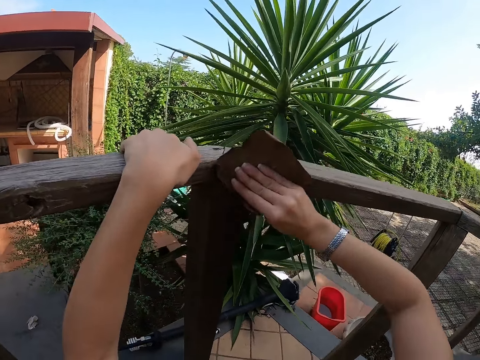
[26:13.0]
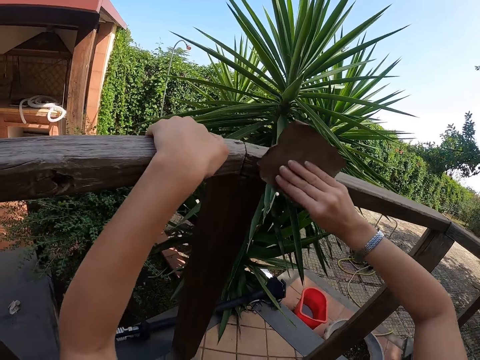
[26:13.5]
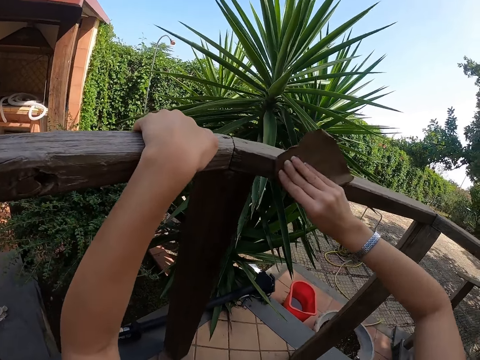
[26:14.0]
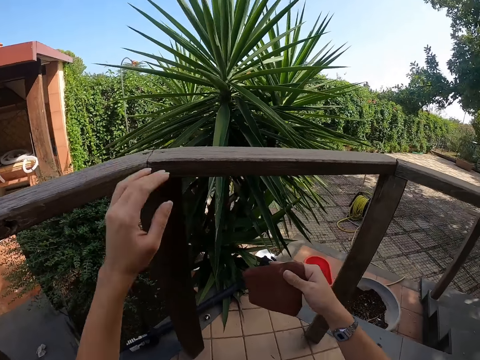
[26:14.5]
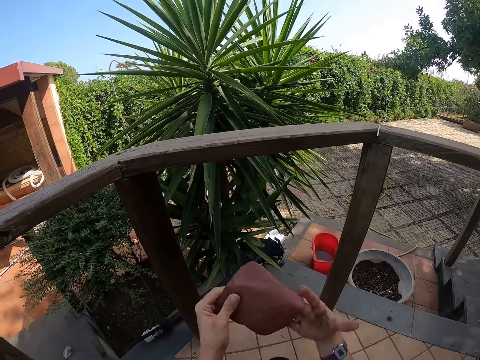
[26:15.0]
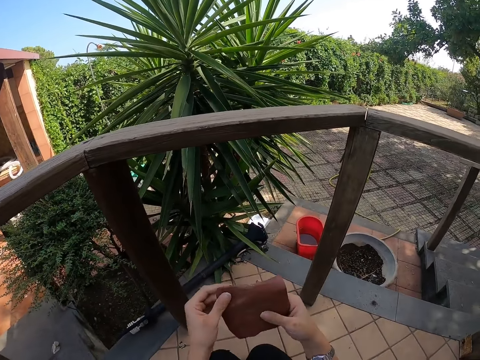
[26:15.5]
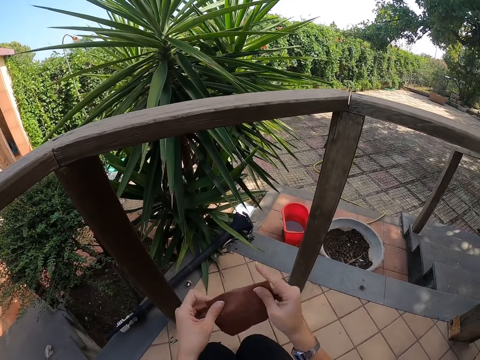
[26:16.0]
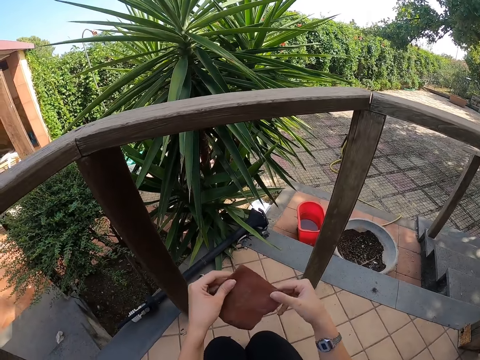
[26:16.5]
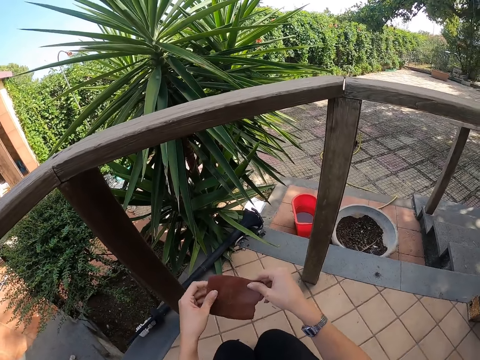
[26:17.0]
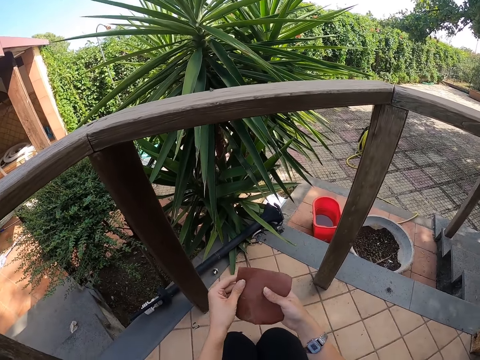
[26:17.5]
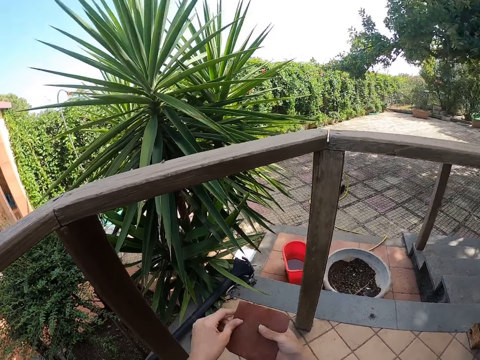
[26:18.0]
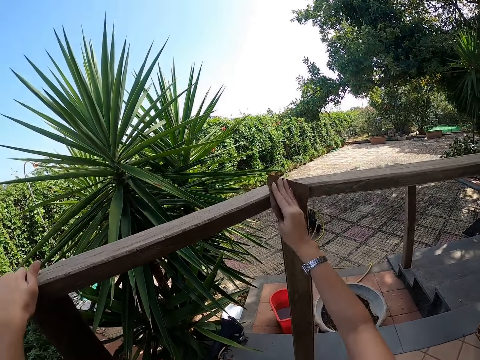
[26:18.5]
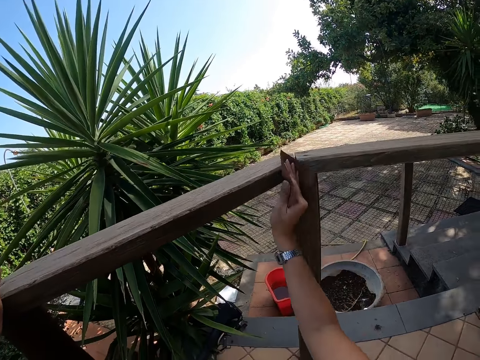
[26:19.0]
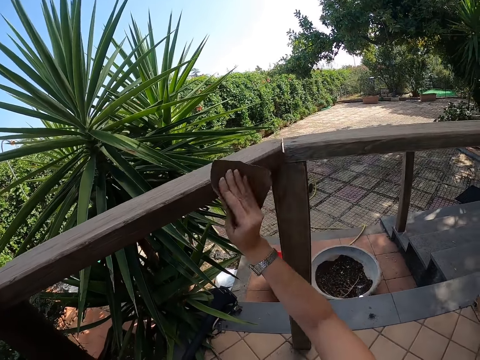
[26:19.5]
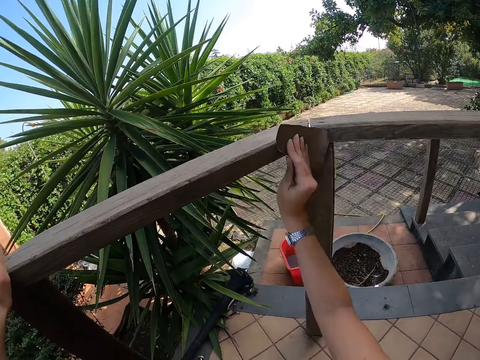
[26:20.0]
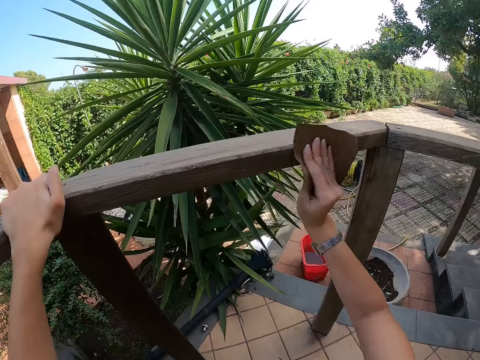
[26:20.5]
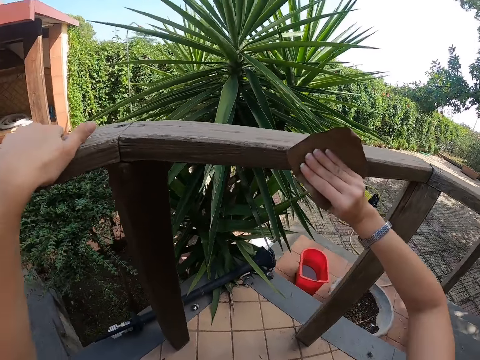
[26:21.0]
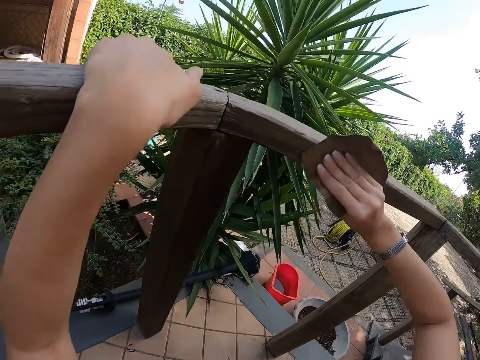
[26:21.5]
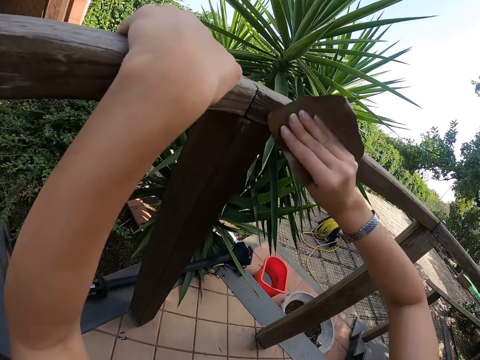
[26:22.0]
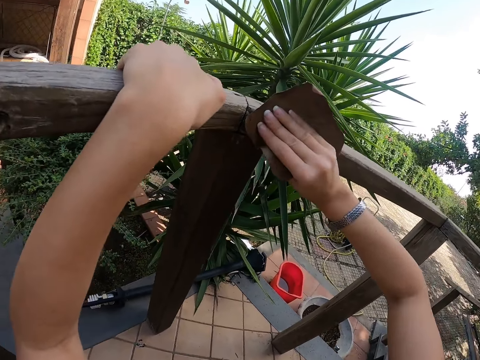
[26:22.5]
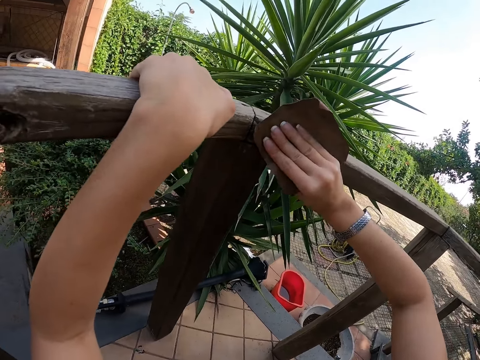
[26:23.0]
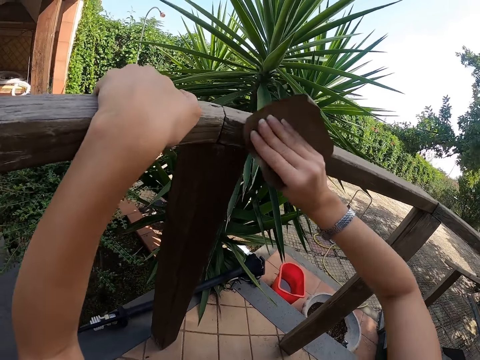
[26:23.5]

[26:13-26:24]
The camera wearer adjusts the sandpaper with both hands. She feels the sandpaper. She holds the front porch with her left hand and smoothens the front porch with the sandpaper in her right hand.

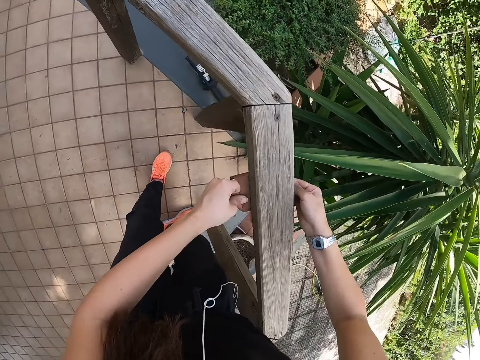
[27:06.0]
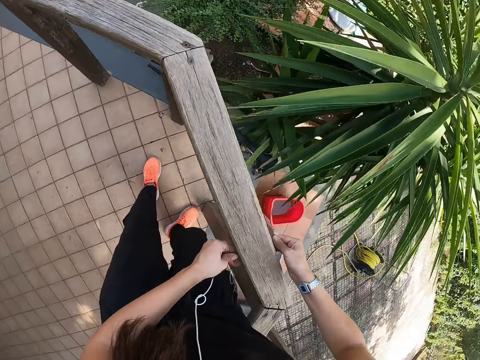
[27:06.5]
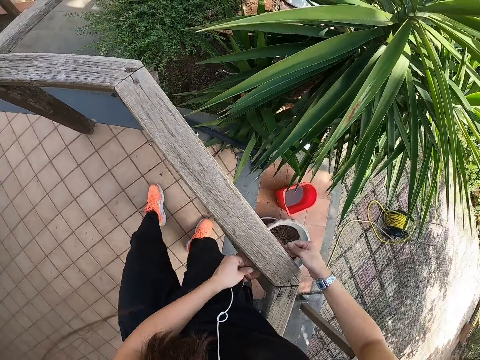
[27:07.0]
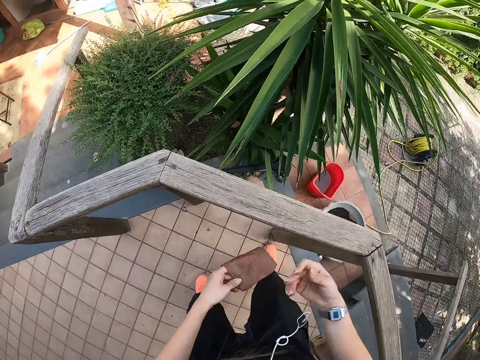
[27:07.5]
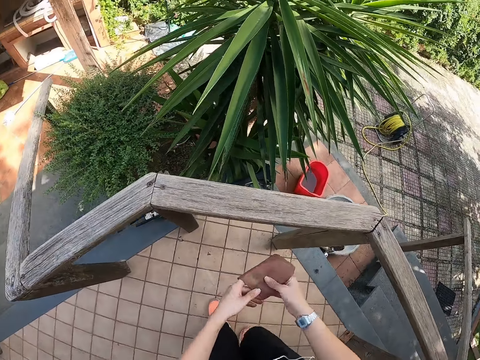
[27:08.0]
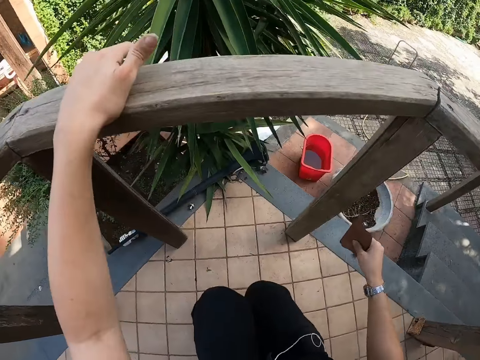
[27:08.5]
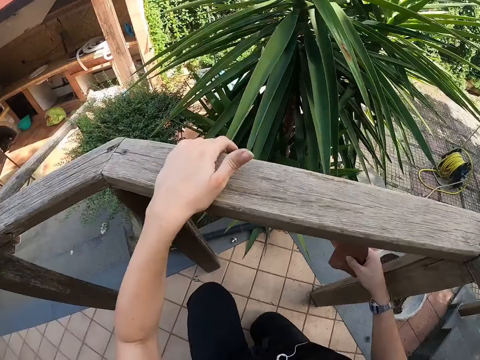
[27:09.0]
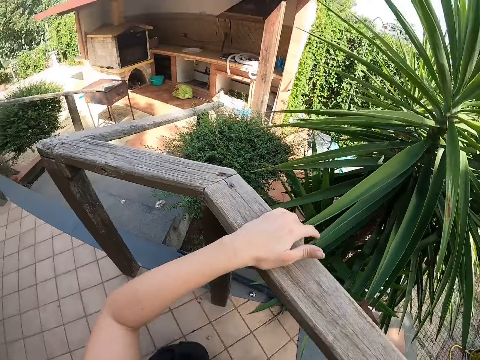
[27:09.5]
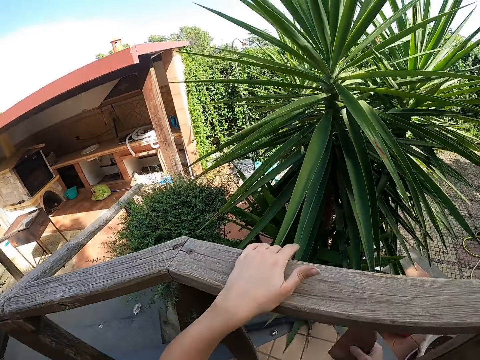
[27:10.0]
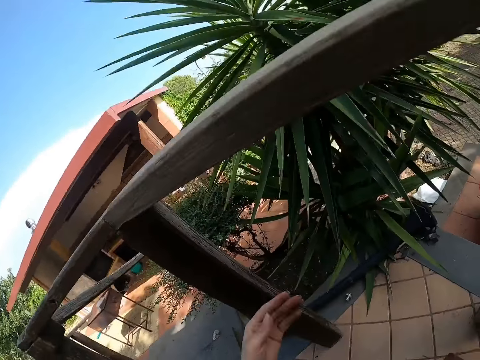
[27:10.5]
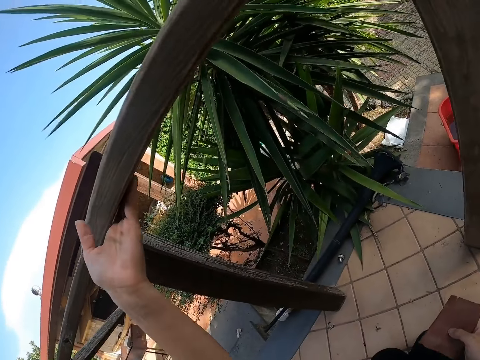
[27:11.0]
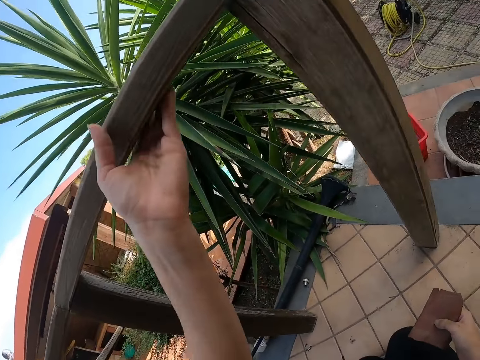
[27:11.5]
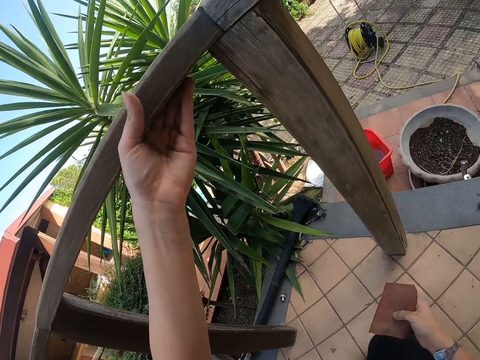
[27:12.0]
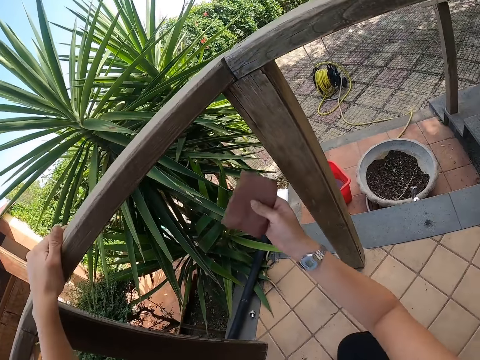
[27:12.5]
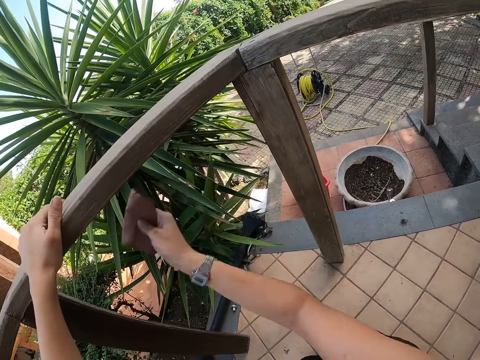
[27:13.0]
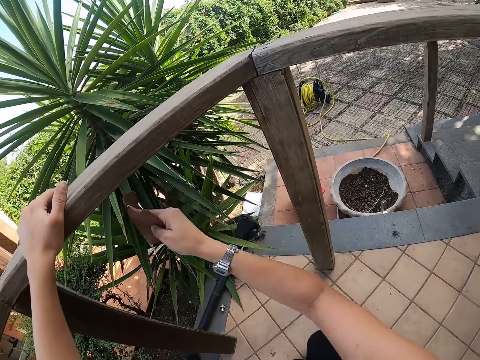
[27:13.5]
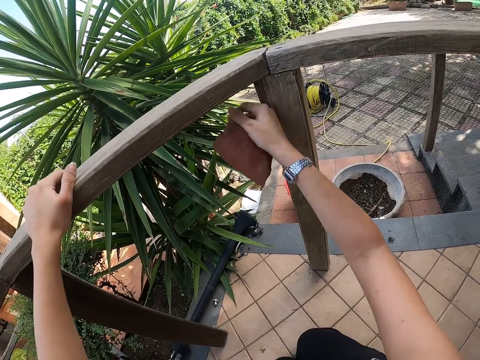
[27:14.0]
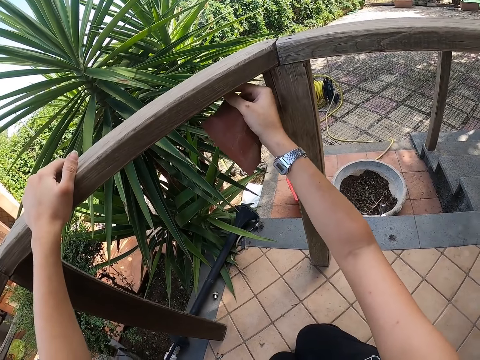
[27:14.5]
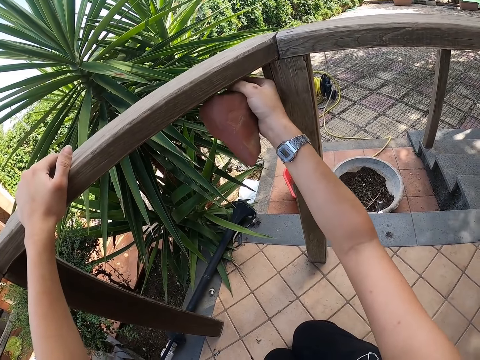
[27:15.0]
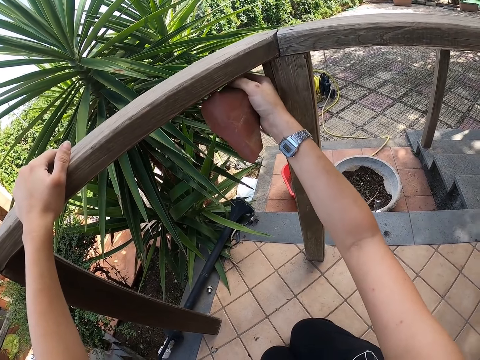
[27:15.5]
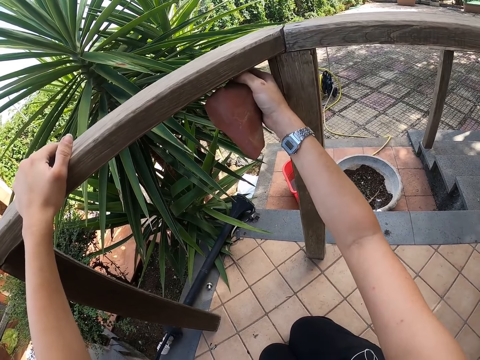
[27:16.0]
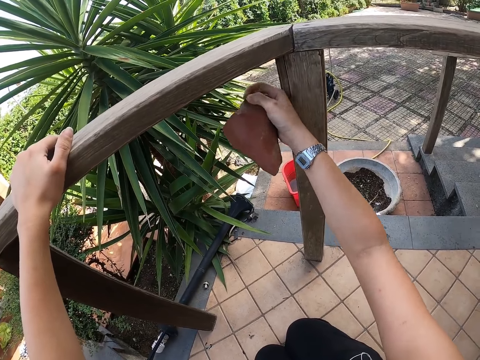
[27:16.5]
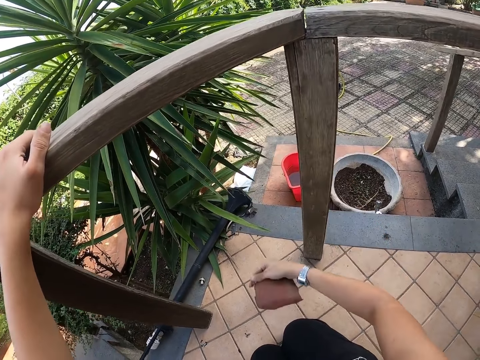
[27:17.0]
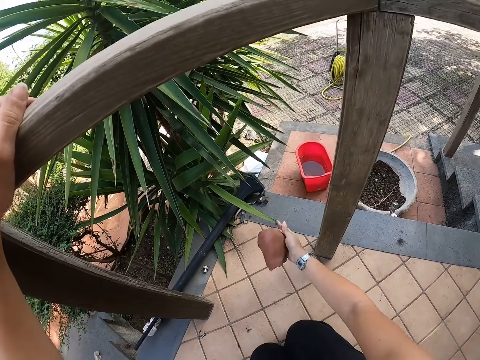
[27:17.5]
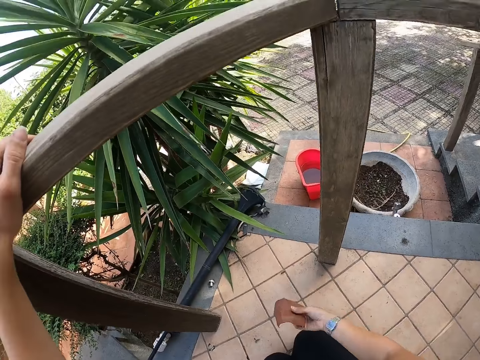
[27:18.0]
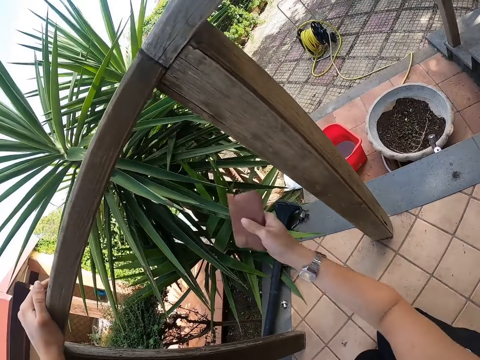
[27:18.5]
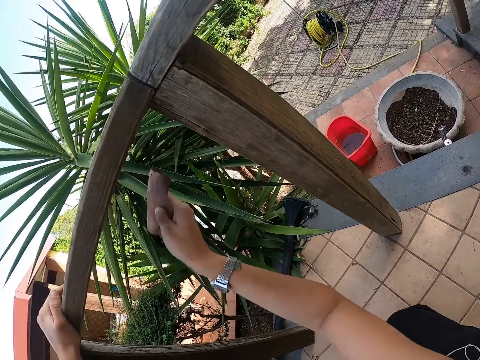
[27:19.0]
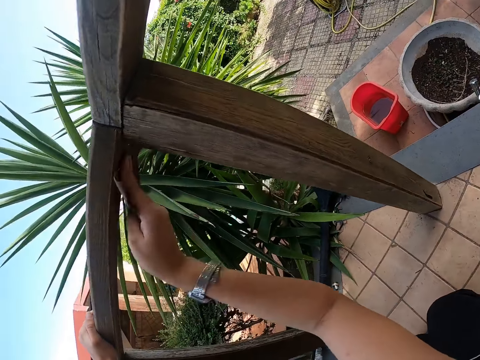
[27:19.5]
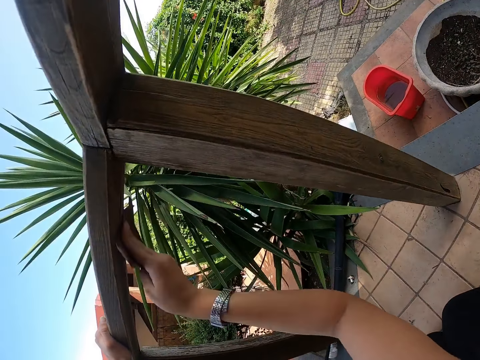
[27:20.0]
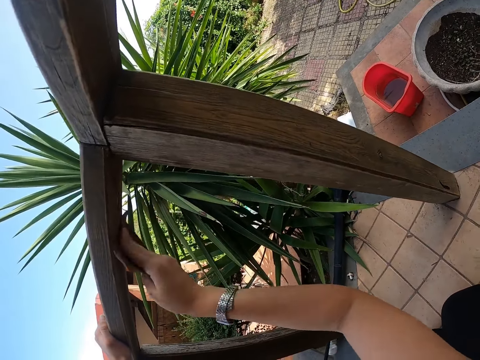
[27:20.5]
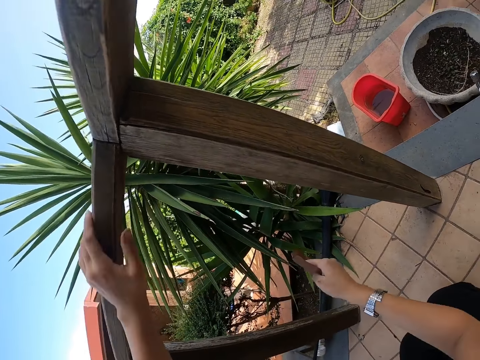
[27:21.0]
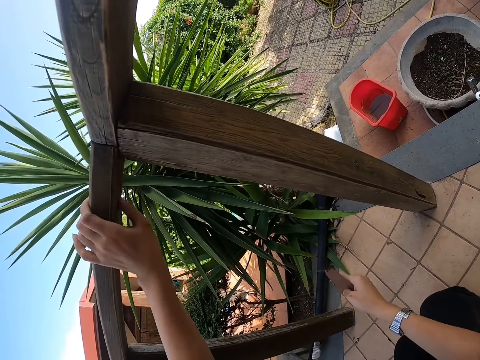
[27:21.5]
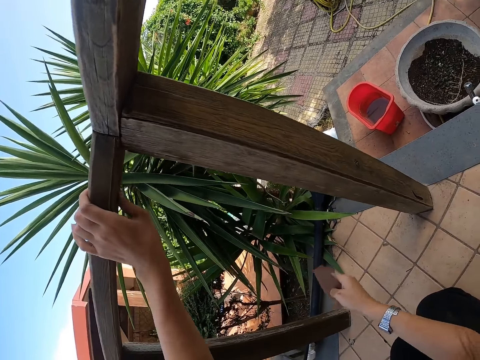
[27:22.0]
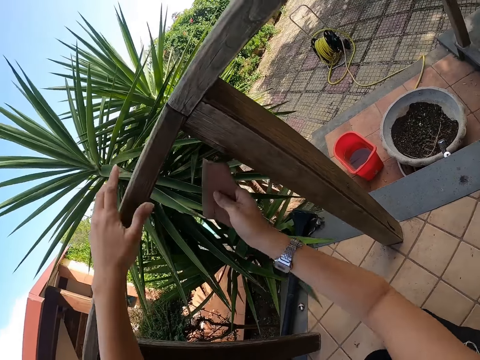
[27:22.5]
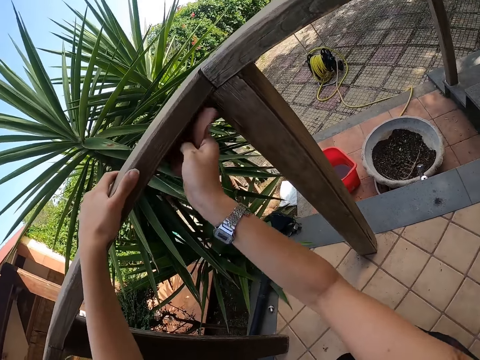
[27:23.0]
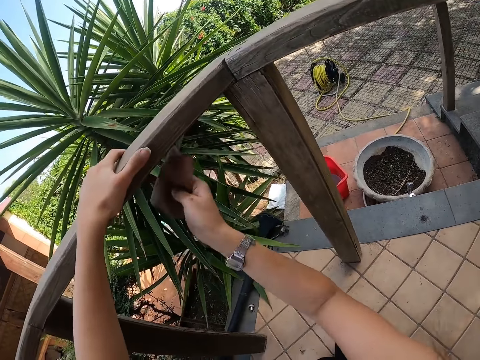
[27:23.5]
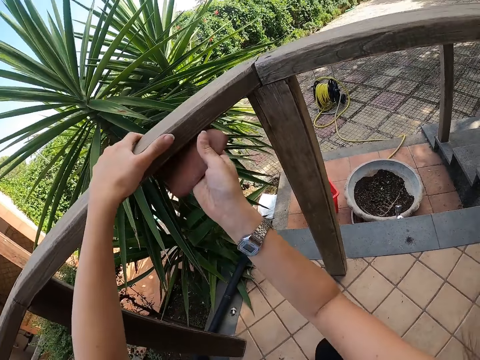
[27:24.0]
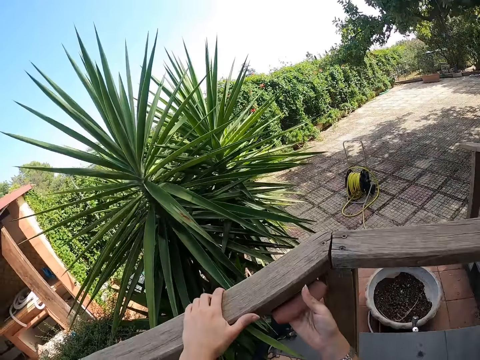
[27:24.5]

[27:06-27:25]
The camera wearer releases her right hand from the sandpaper. She passes the sandpaper from her left hand to her right hand. She squats. She taps the sandpaper with her right hand. She puts her left hand on the front porch. She stands. She strokes the front porch with her left hand. She crouches. She feels the wood with her left hand. She holds the front porch with her left hand. She smoothens the front porch with the sandpaper in her right hand. She removes a nail from the front porch with her right hand. She throws down something. She uses the sandpaper on the wood. She touches the wood with her left hand. She uses the sandpaper on the wood.
